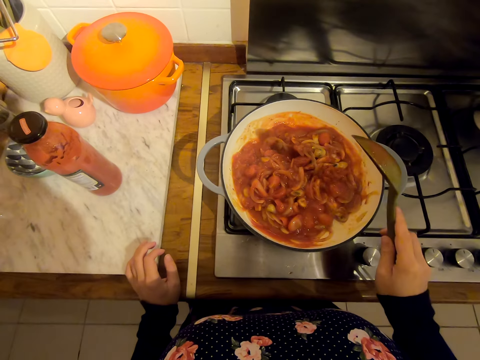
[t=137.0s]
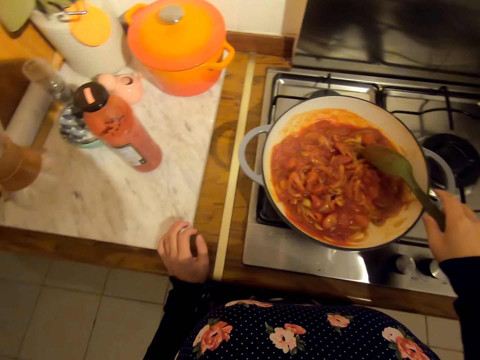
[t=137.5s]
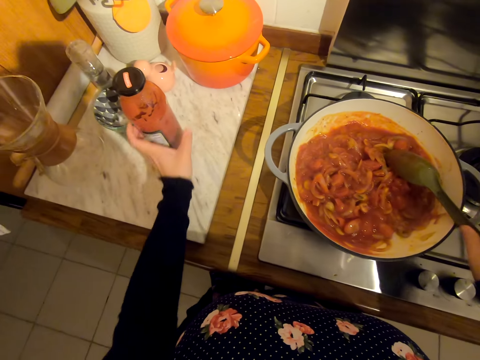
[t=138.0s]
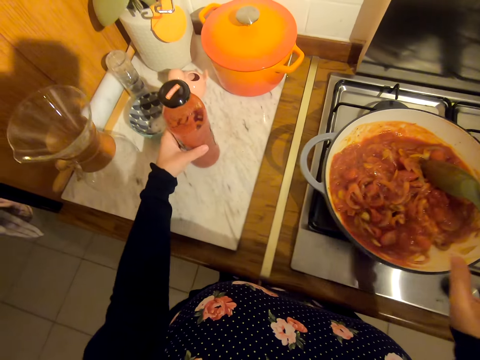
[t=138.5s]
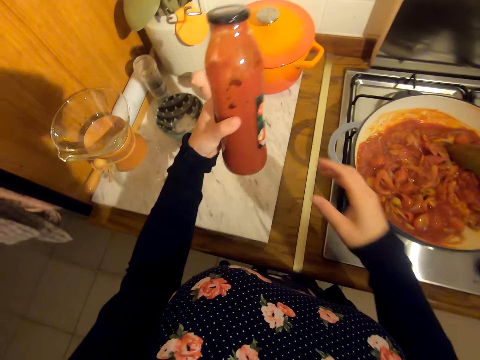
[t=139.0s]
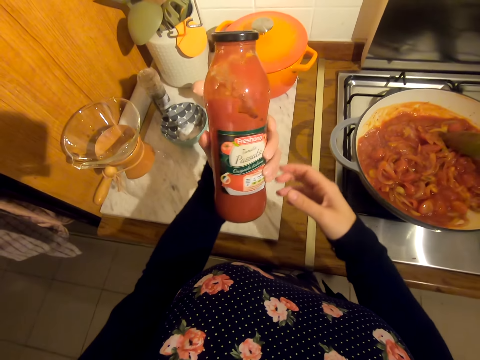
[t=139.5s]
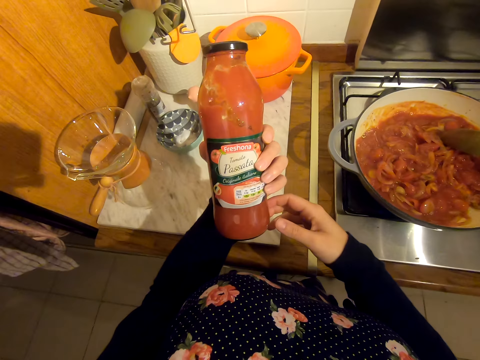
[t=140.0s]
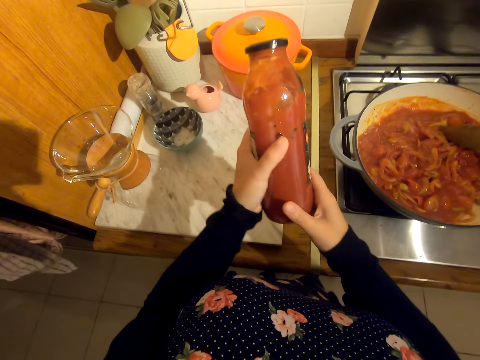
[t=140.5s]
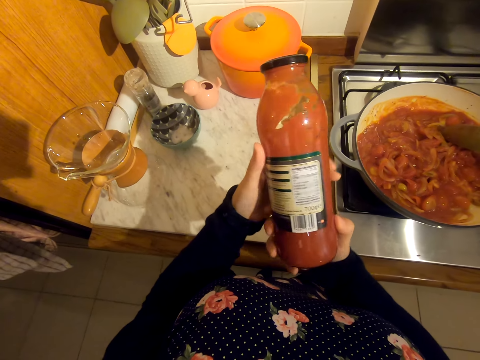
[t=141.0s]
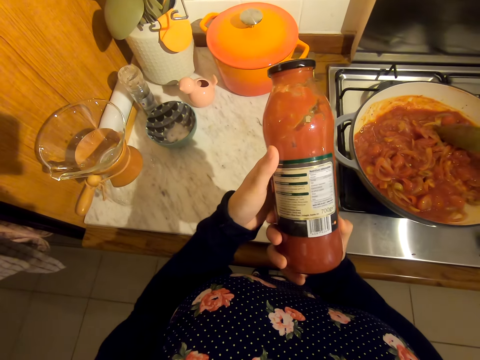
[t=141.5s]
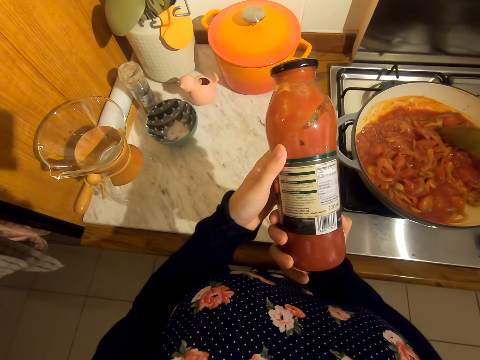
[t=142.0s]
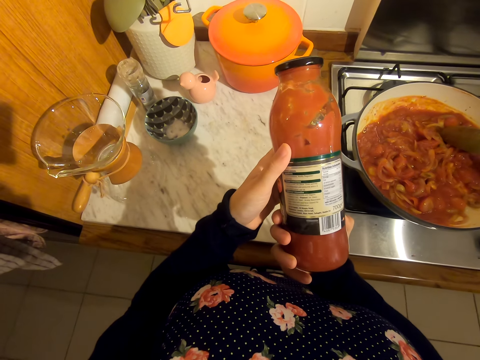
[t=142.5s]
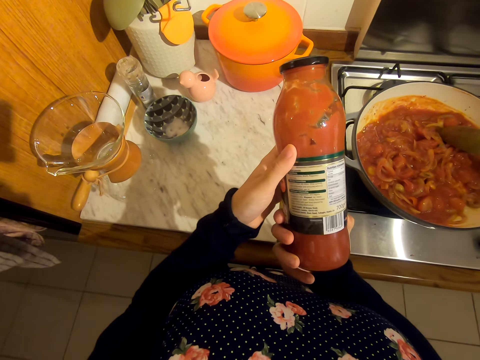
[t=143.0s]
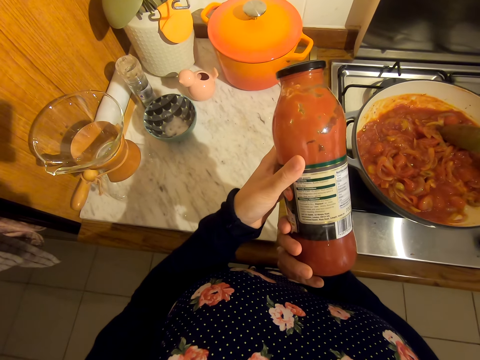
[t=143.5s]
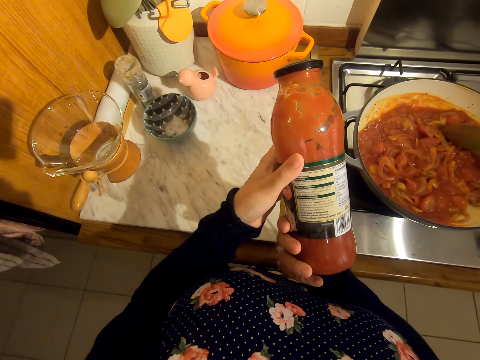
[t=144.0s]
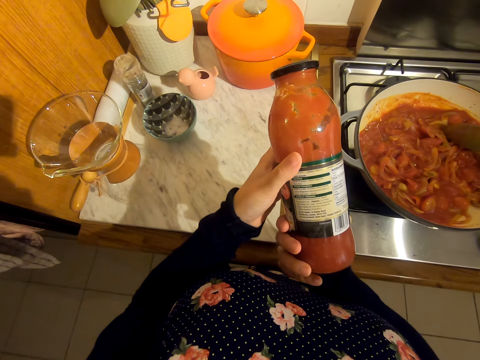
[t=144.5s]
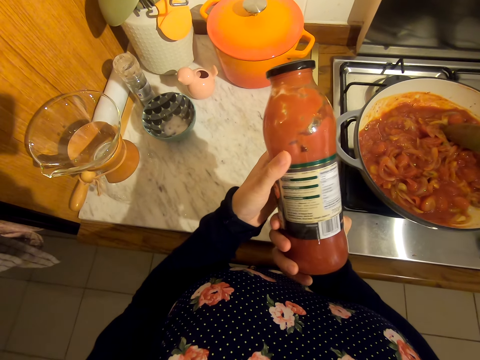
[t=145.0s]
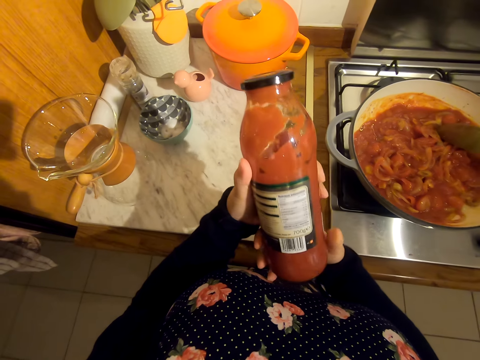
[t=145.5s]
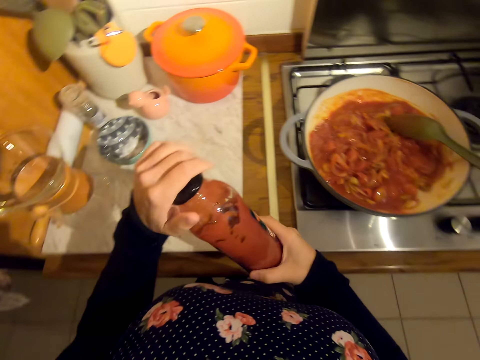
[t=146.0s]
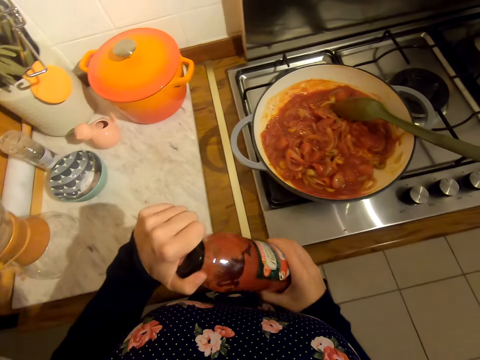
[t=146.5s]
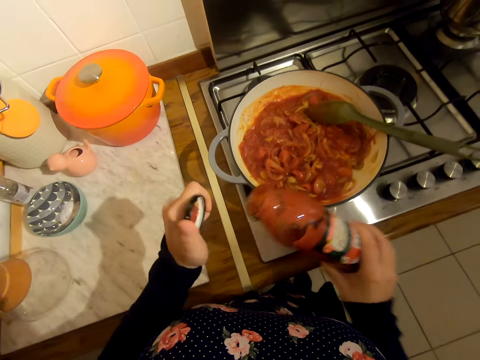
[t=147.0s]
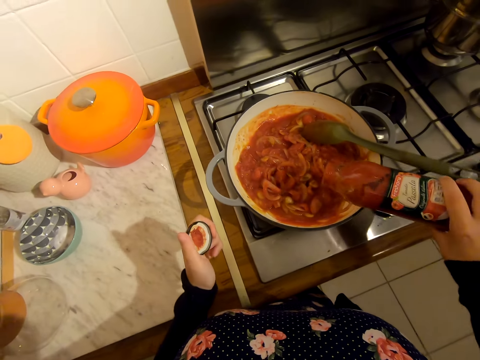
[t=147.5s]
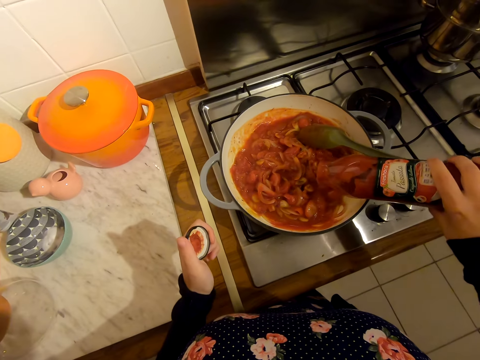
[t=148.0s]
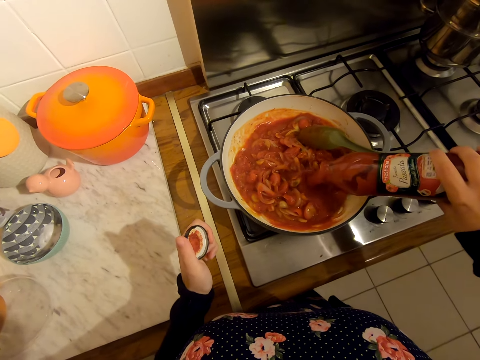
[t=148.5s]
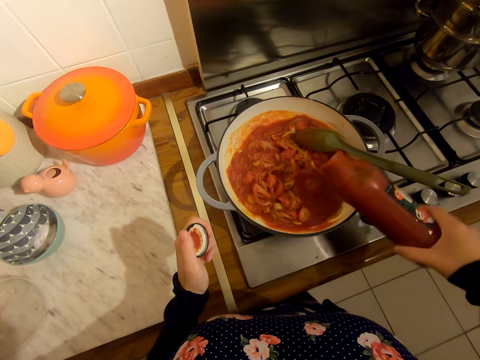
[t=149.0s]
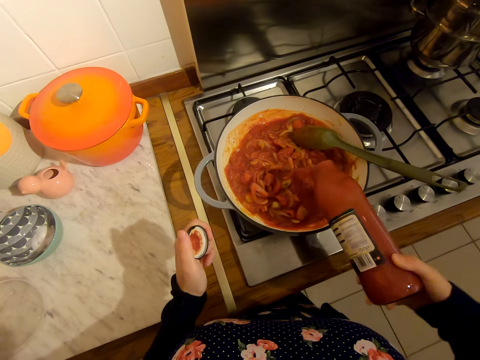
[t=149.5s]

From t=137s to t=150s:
The camera wearer puts the serving spoon in the cooking pan. She picks something on the table. She holds a spice bottle with her hands. She looks at the spice bottle label. She opens the glass spice bottle lid. She pours spice on the food in the cooking pan.

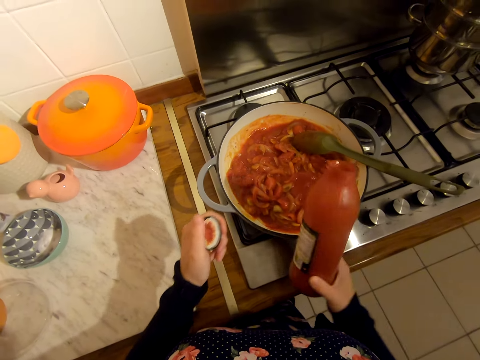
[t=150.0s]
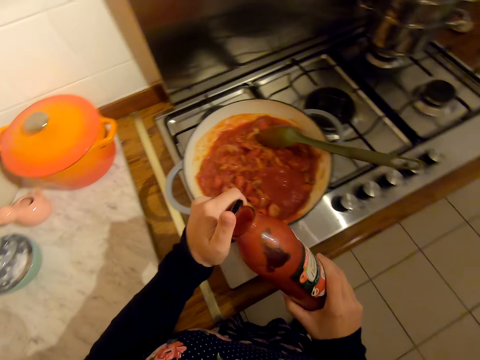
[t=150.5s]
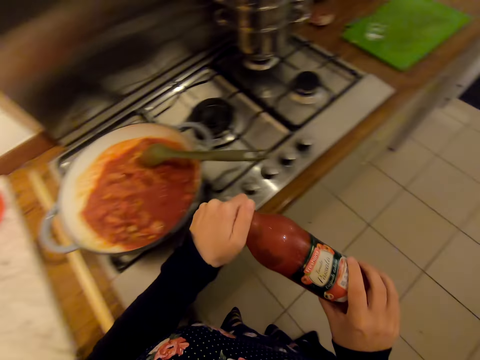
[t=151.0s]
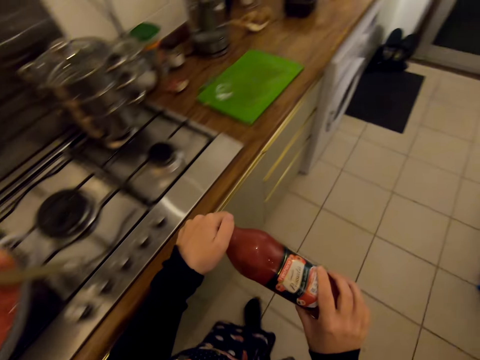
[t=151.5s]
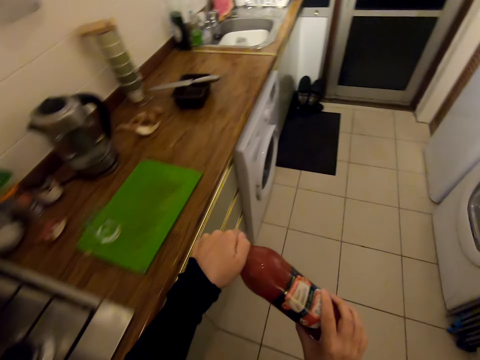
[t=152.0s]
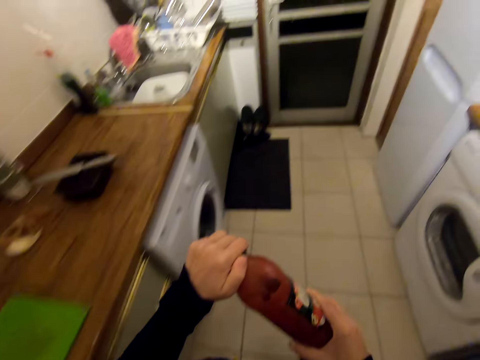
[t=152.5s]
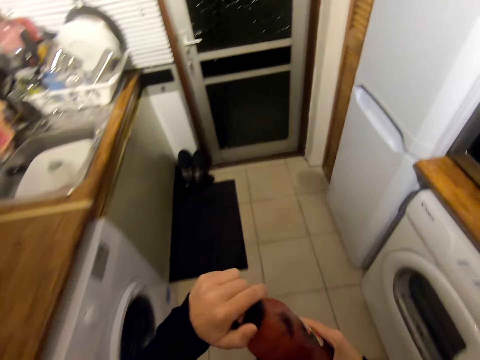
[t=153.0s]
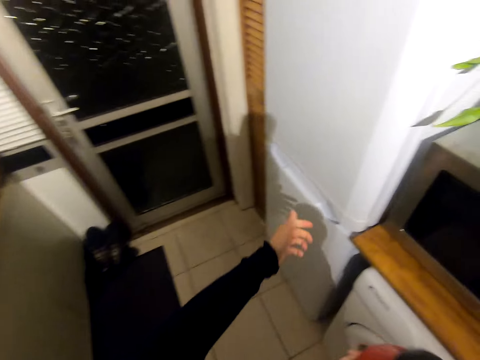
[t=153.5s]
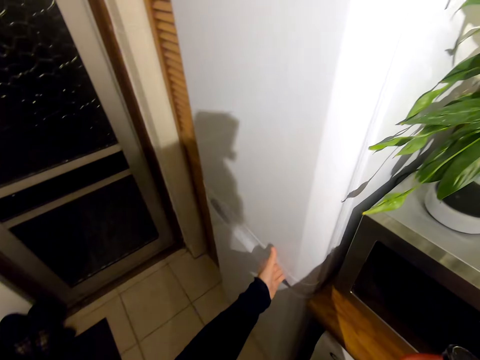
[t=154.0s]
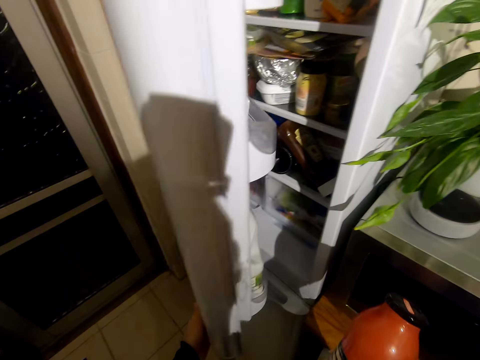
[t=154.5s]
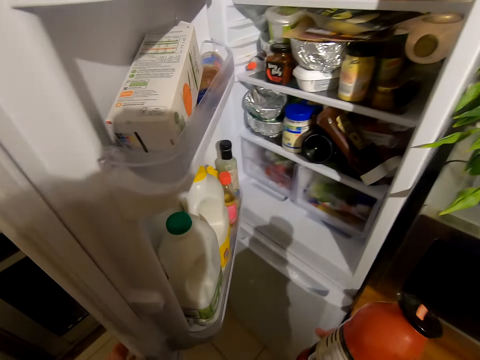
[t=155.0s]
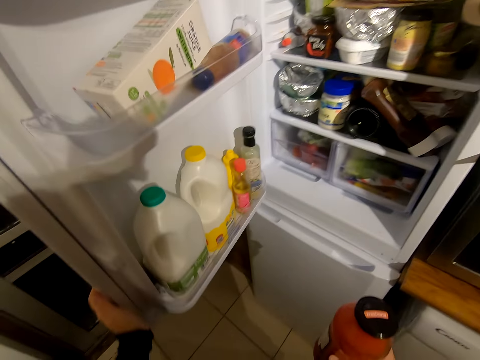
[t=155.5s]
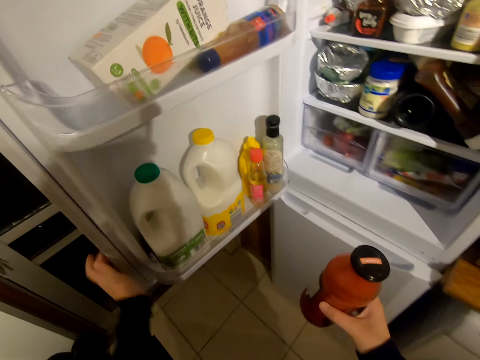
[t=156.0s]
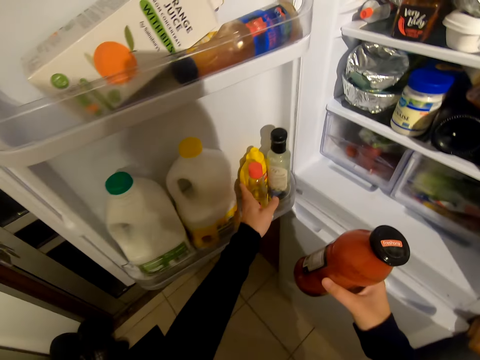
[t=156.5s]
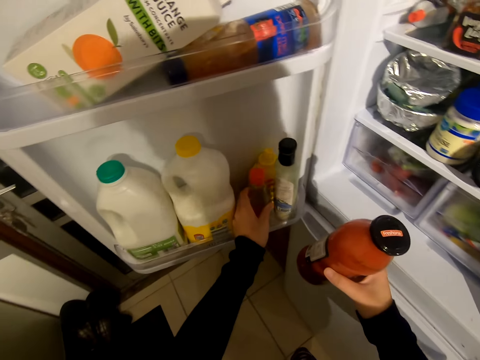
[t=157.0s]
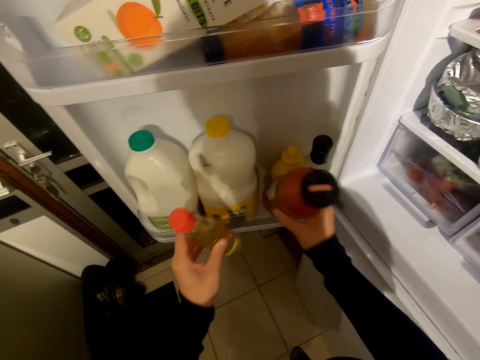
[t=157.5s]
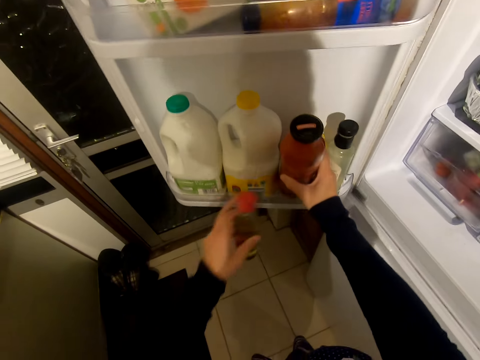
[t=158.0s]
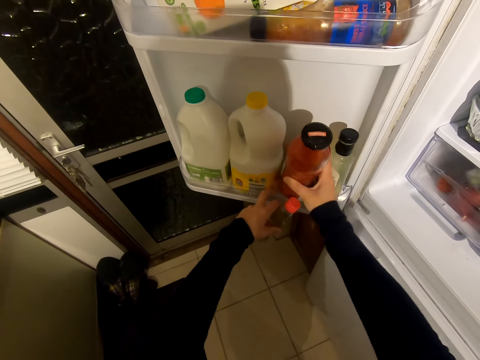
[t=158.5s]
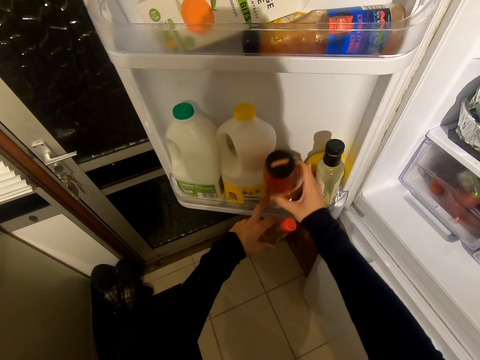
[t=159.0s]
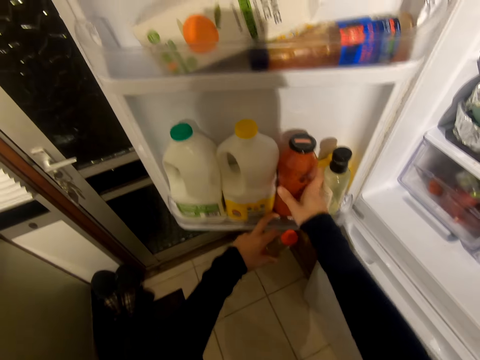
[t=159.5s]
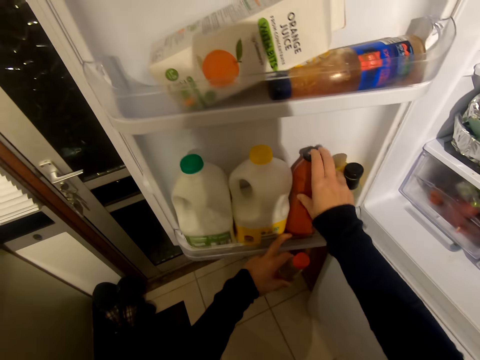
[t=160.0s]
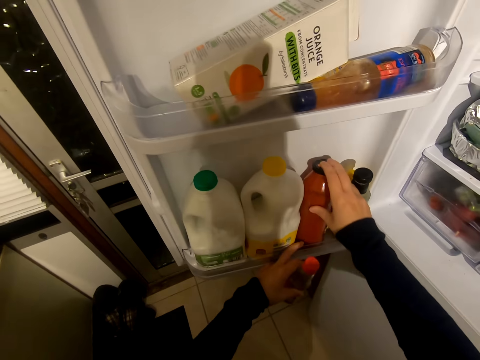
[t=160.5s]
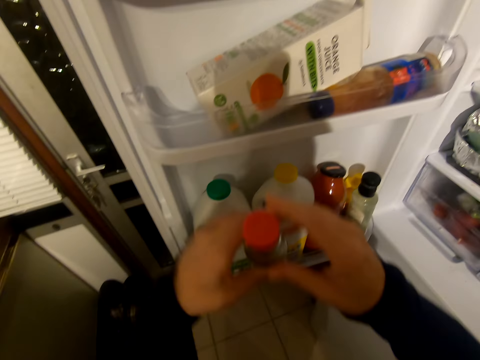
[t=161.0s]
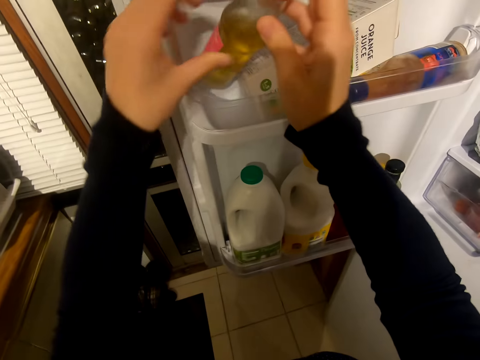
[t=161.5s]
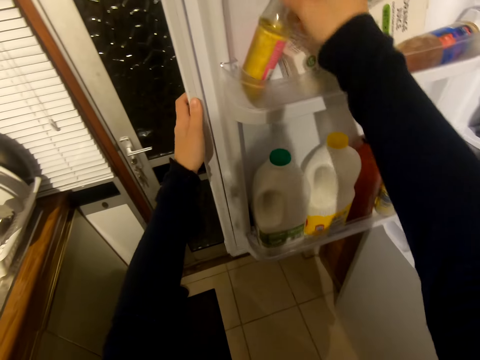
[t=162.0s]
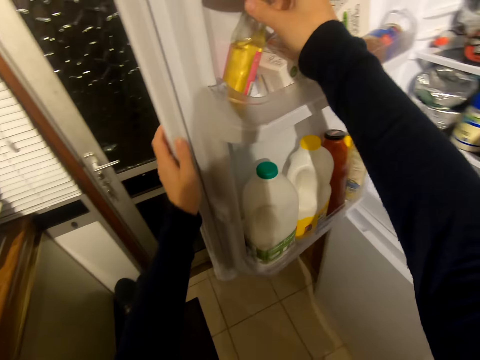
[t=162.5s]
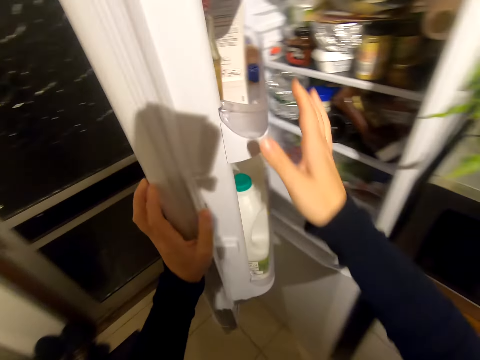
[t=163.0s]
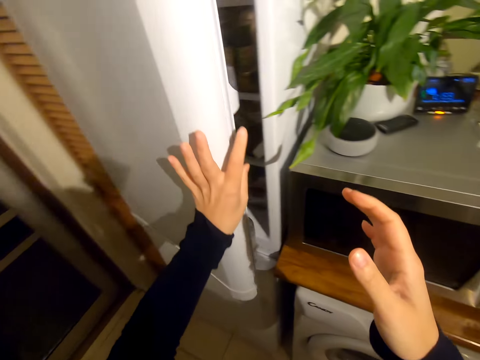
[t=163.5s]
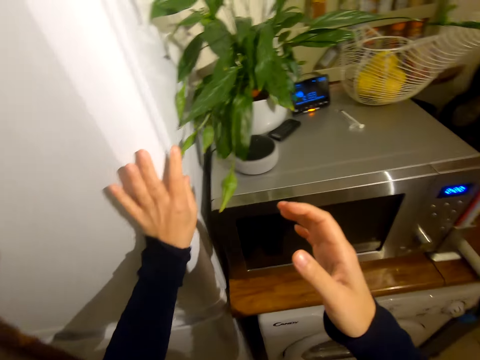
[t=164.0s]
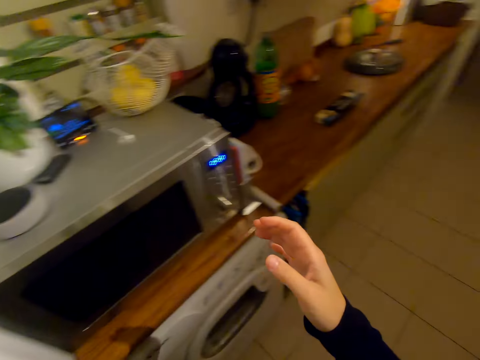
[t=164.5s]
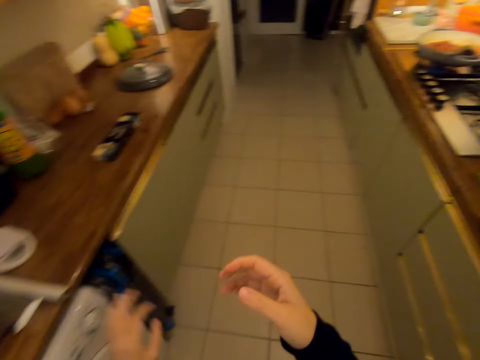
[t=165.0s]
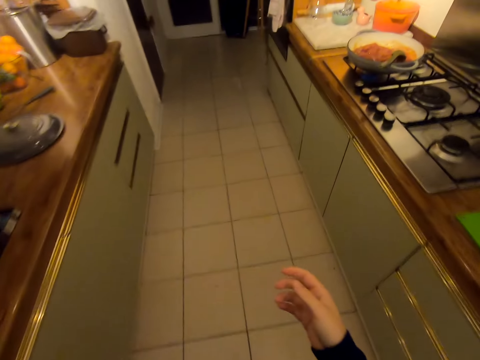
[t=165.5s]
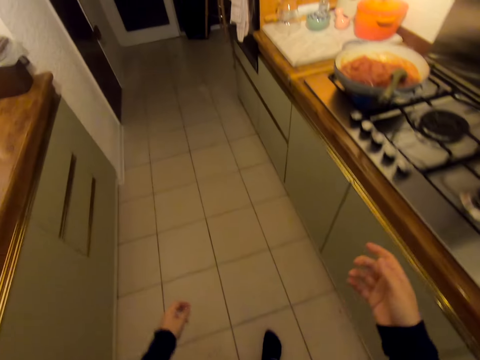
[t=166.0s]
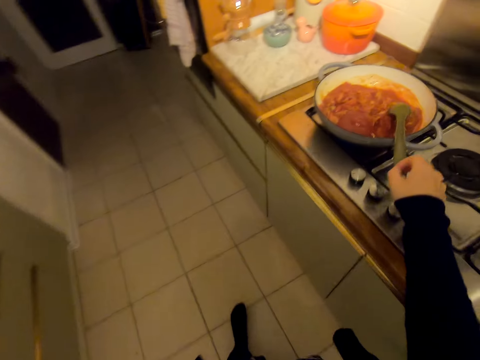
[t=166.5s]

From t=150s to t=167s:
The camera wearer walks on the floor. She closes the glass spice bottle lid. She opens the fridge. She picks a spice bottle in the fridge. She keeps the spice bottle inside the fridge. She keeps it inside the fridge again. She closes the fridge with her left hand. She walks on the floor.
